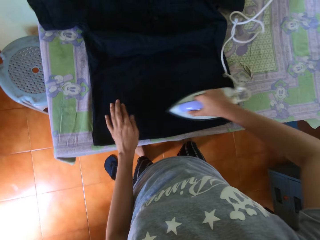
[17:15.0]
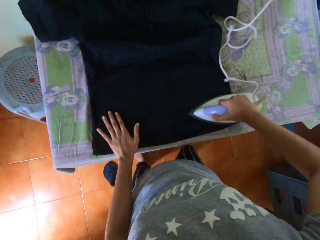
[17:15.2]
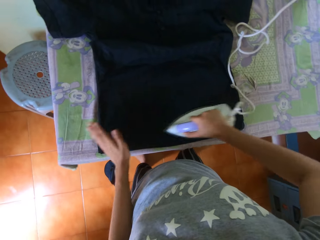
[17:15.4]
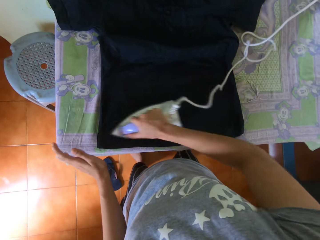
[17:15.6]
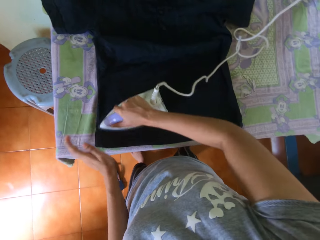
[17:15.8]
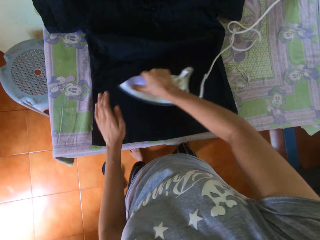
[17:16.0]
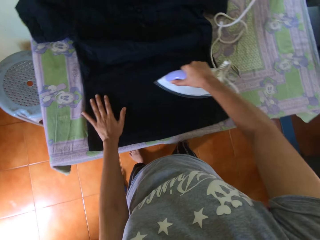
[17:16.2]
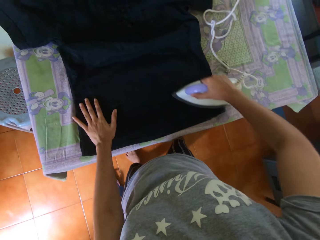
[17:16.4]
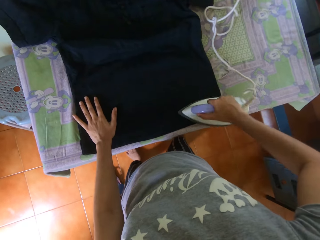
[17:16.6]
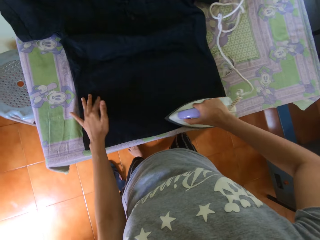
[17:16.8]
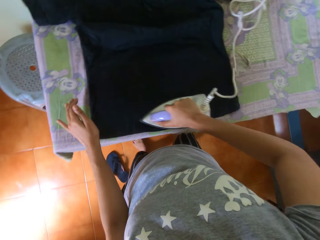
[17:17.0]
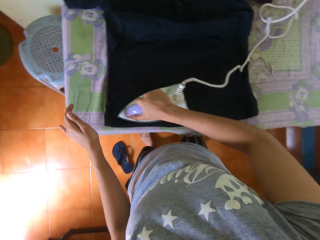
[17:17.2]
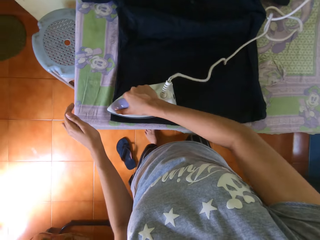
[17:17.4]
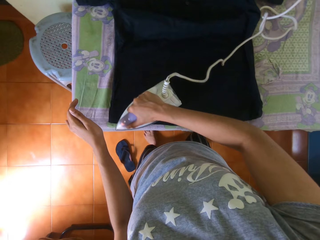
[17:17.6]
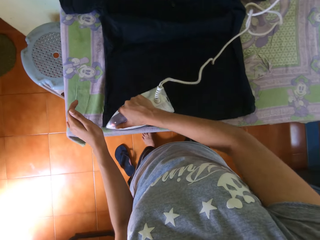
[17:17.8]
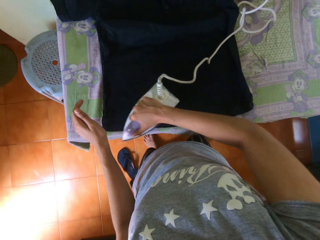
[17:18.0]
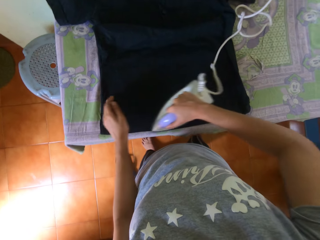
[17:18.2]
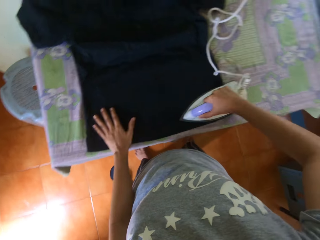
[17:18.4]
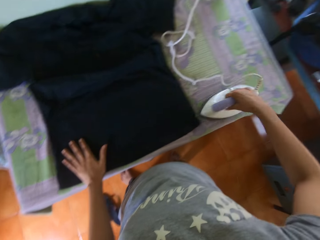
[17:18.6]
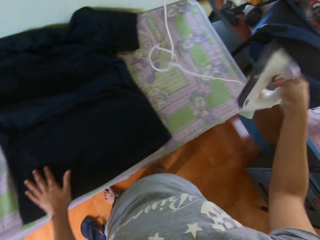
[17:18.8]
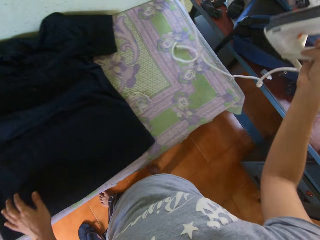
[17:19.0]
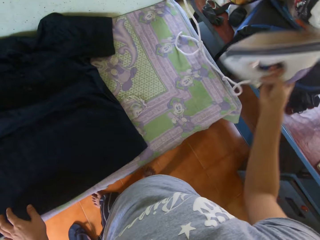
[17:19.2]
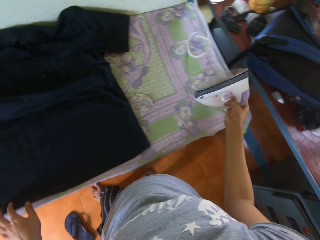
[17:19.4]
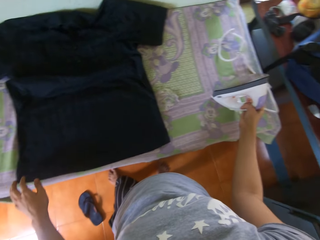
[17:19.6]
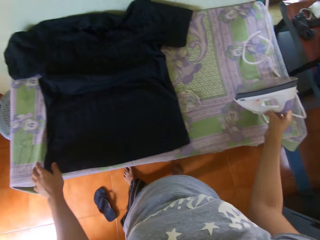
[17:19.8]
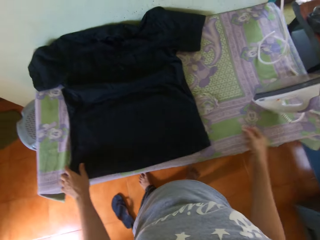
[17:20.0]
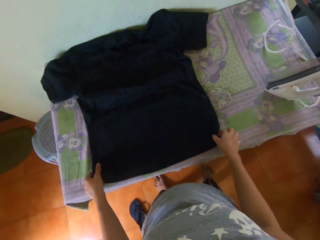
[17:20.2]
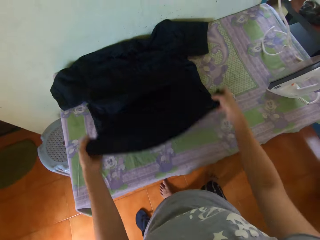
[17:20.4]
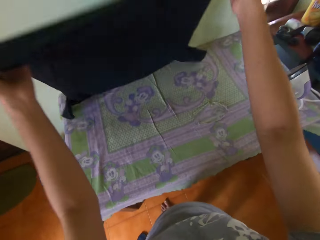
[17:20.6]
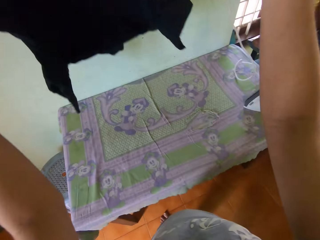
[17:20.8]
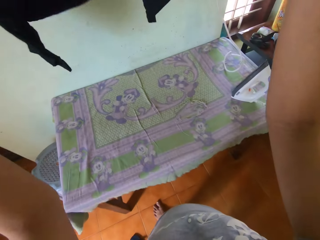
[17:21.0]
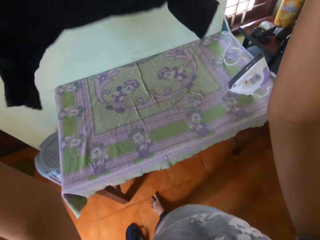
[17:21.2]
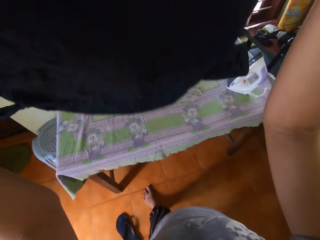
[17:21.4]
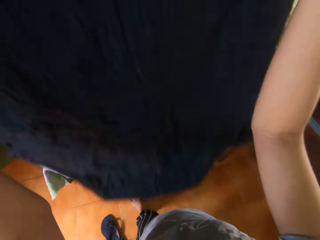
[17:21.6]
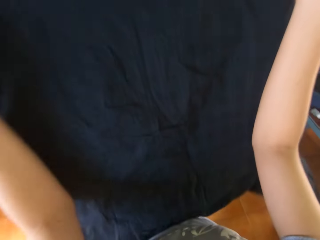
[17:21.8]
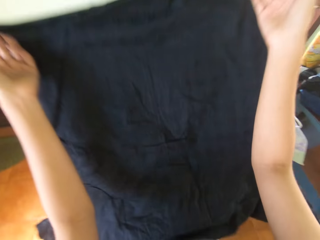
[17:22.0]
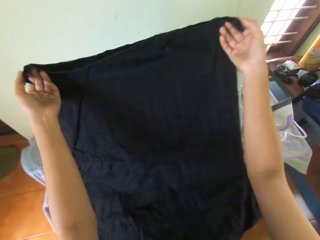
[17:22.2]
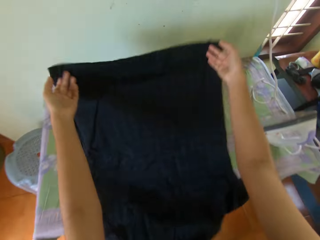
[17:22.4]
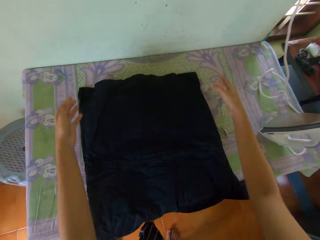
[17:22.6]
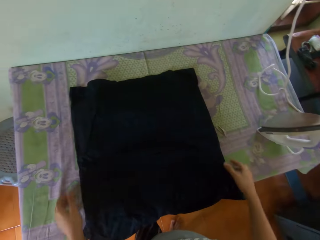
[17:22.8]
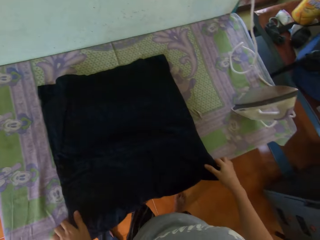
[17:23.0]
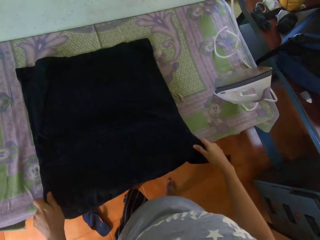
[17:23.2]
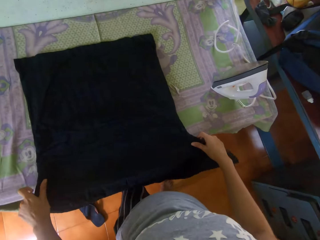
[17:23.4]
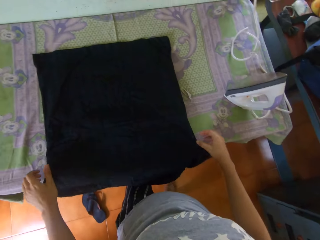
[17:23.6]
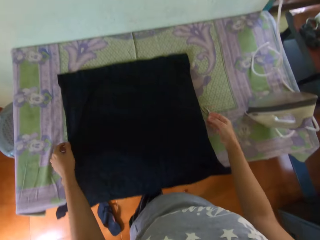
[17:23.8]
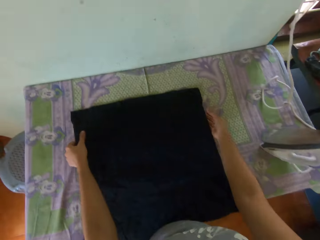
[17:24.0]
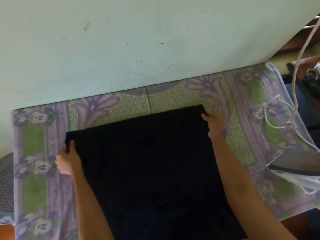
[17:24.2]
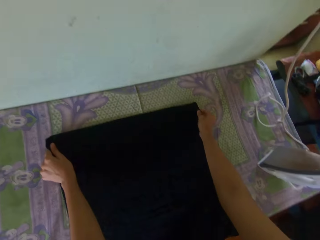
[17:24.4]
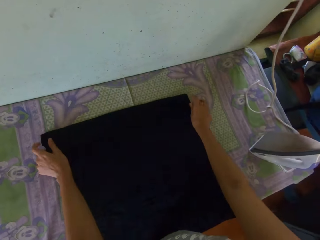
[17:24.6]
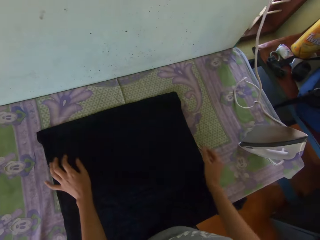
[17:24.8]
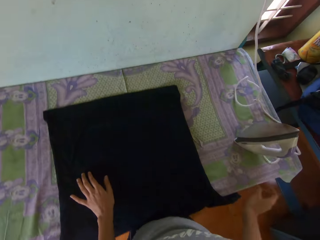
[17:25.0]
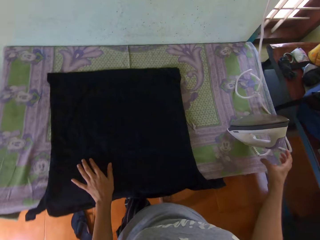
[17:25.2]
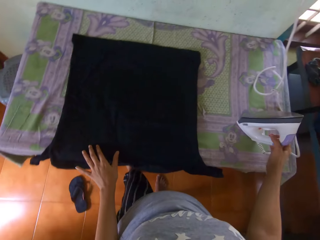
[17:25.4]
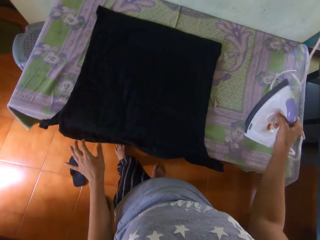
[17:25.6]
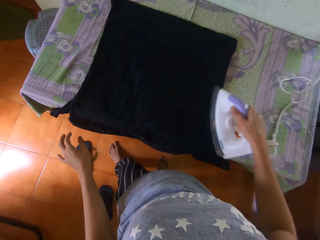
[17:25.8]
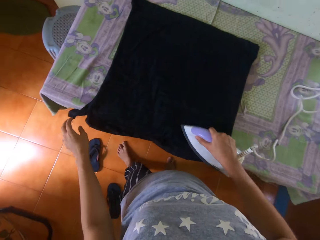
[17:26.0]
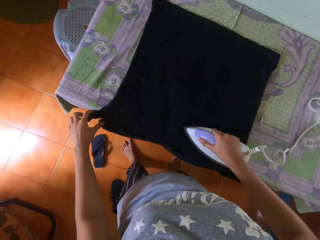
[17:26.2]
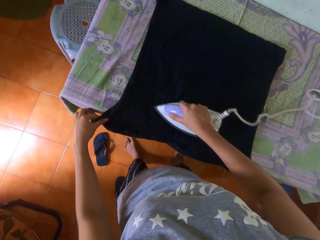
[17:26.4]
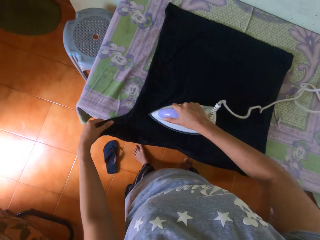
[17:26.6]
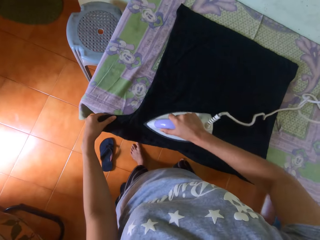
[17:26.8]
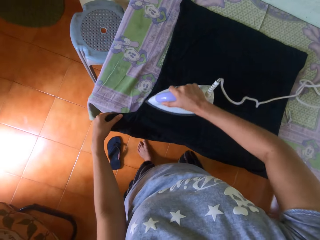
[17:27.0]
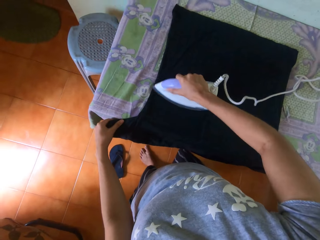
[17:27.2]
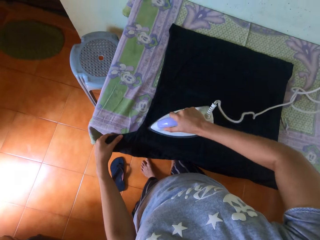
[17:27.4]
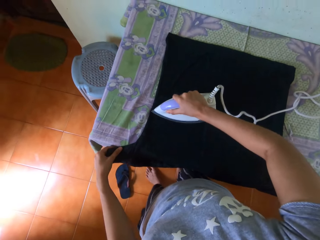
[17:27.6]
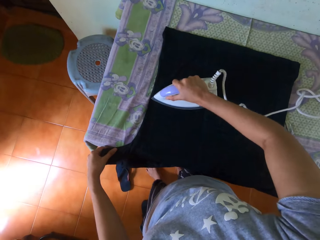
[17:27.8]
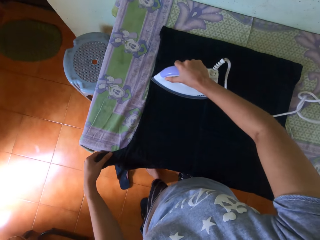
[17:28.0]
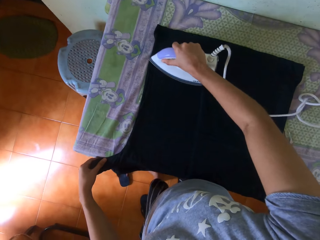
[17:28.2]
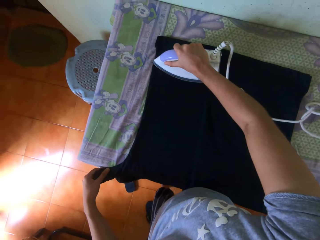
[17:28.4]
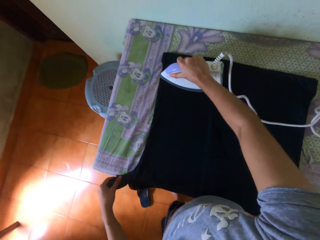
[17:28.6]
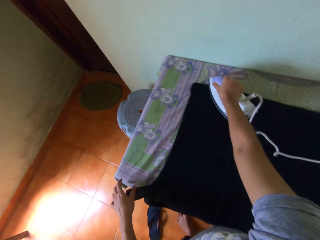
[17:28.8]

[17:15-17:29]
The camera wearer places her left hand on the shirt on the table. She removes her left hand from the shirt on the table. She irons the shirt on the table with the iron in her right hand. She places her left hand on the shirt on the table. She removes her left hand from the shirt on the table. She irons the shirt on the table with the iron in her right hand. She places her left hand on the shirt on the table. She drops the iron on the table with her right hand. She picks up the shirt from the table with both hands. She turns the shirt with both hands. She places the shirt in her hands on the table in the room. She moves the shirt on the table with both hands. She adjusts the shirt on the table with both hands. She picks up the iron from the table with her right hand. She irons the shirt on the table with the iron in her right hand.

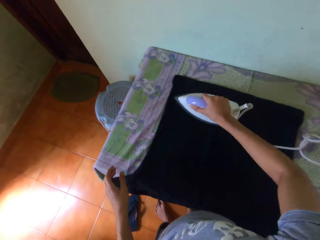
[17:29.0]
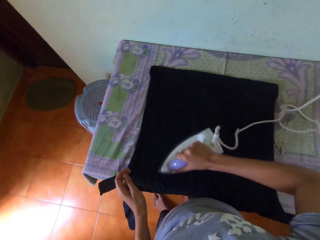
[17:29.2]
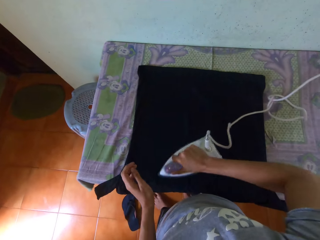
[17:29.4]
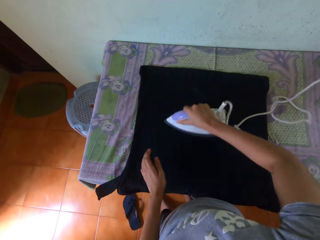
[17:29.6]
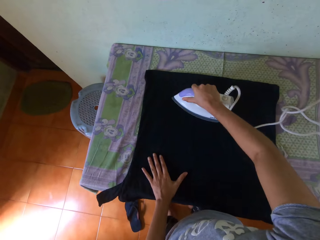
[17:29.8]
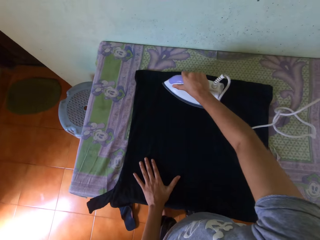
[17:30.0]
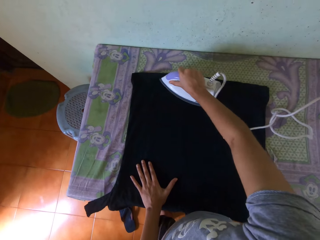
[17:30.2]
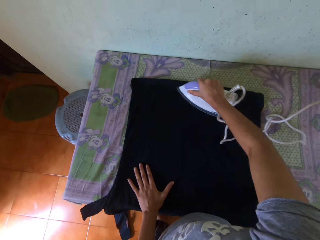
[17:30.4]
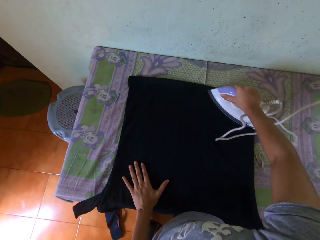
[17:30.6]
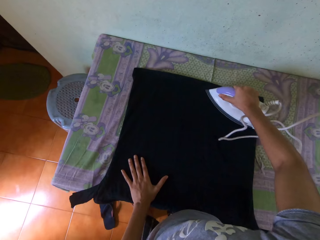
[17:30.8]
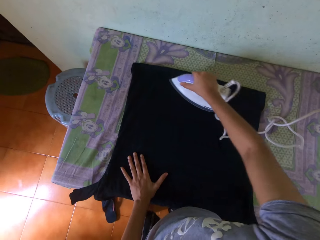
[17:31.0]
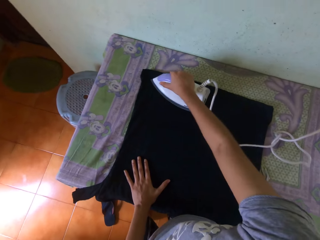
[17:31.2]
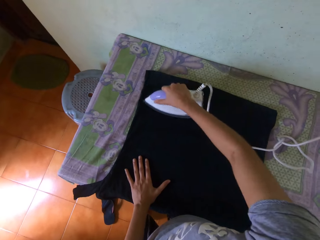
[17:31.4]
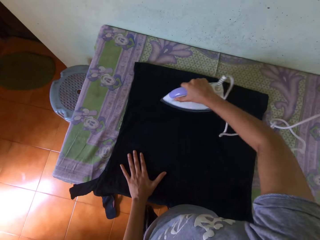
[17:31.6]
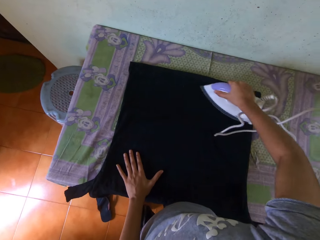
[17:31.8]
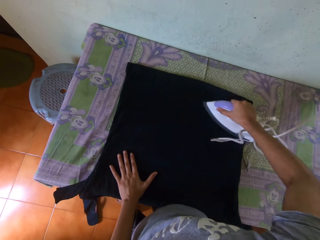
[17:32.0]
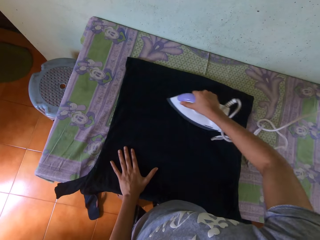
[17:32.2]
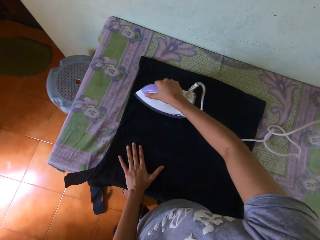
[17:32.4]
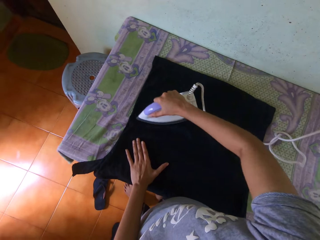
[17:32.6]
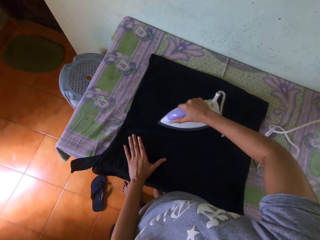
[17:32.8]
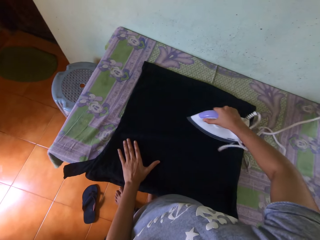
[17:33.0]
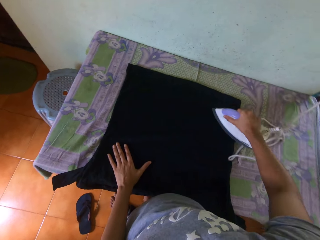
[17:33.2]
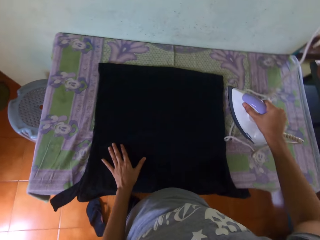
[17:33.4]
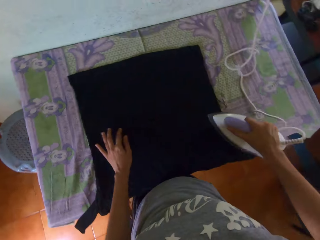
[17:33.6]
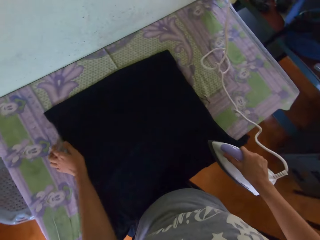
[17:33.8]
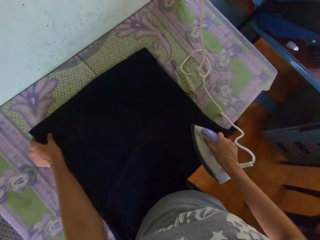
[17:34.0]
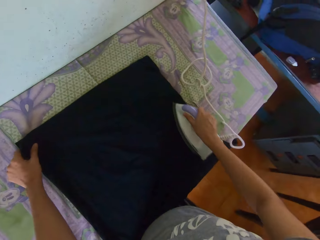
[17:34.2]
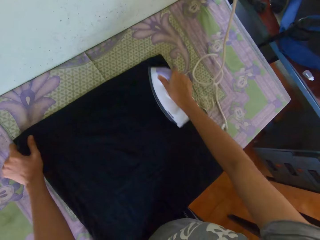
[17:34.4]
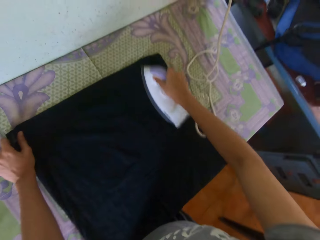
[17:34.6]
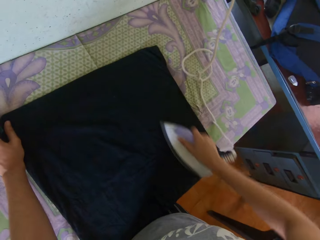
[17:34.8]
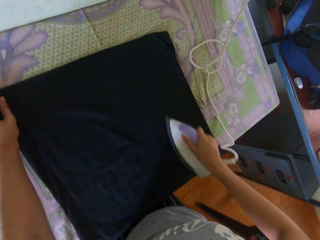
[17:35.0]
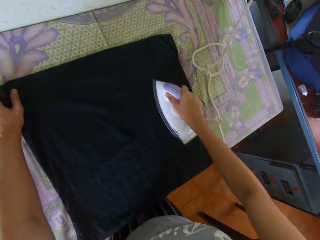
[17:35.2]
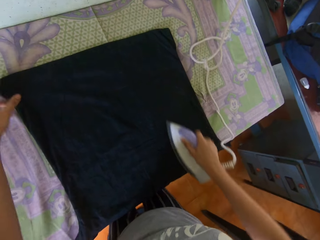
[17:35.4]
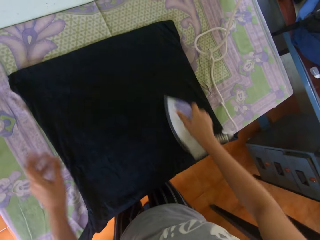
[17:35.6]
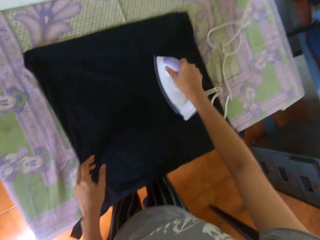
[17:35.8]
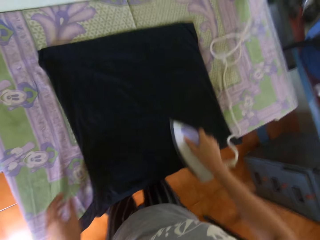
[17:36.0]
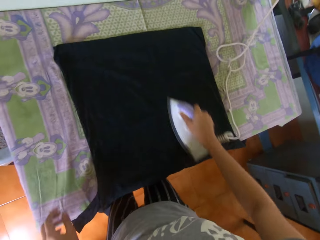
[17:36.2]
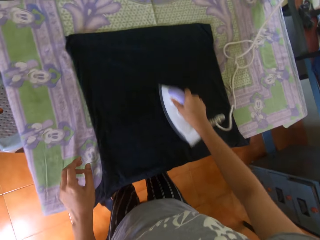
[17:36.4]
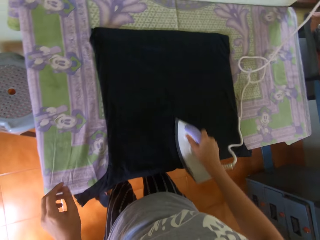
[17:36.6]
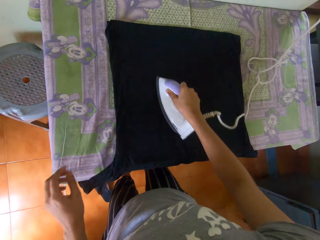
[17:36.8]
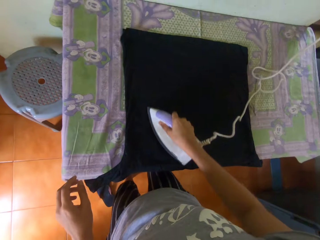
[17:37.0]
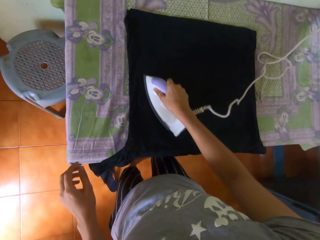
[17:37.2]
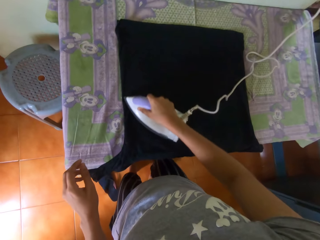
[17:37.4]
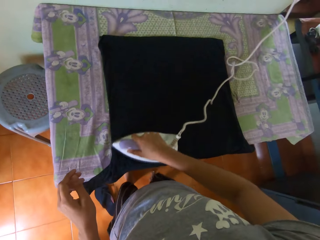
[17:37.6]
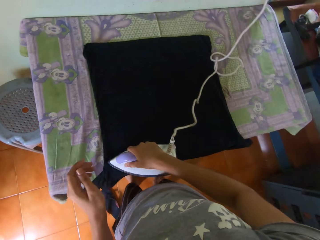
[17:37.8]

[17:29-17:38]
The camera wearer moves the shirt on the table with her left hand. She irons the shirt on the table with the iron in her right hand.
